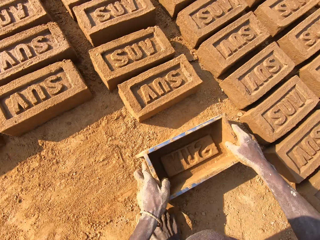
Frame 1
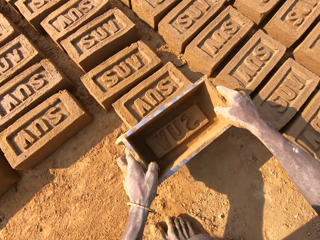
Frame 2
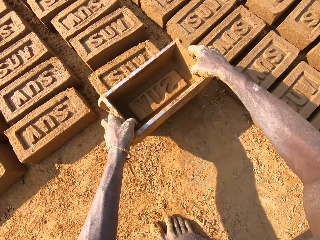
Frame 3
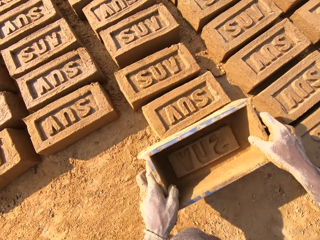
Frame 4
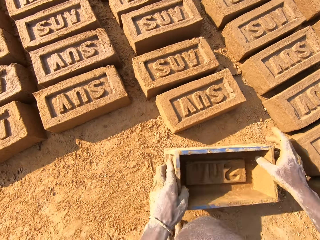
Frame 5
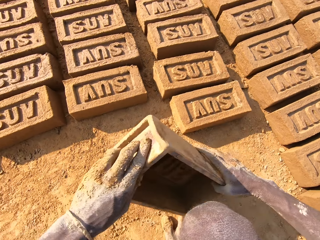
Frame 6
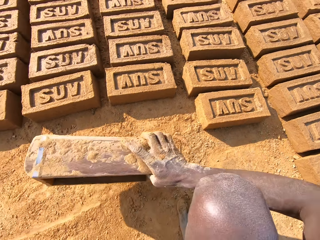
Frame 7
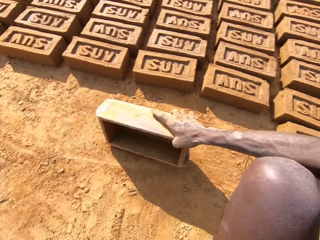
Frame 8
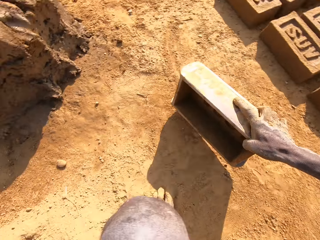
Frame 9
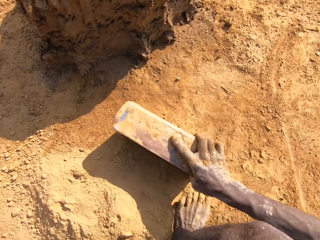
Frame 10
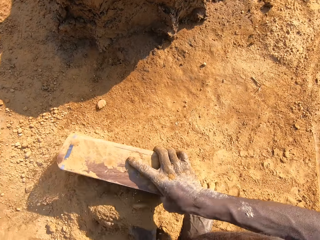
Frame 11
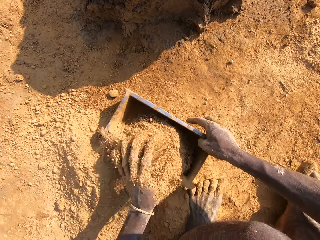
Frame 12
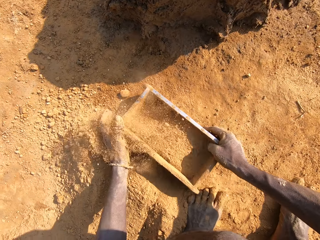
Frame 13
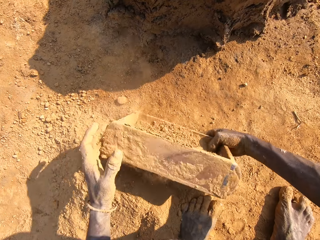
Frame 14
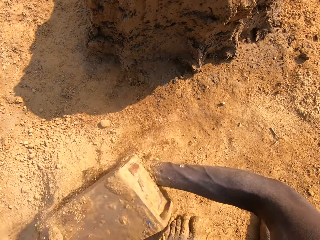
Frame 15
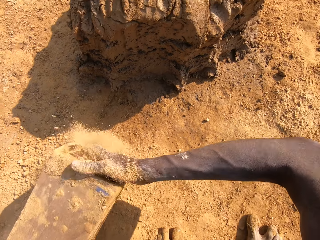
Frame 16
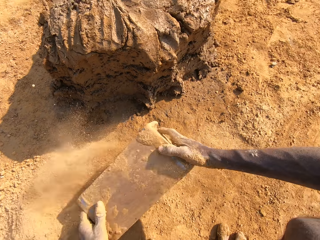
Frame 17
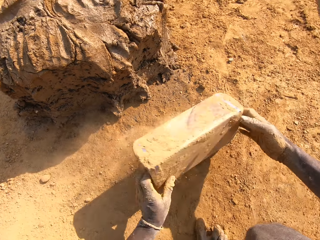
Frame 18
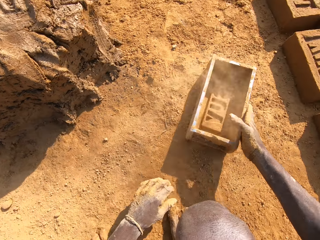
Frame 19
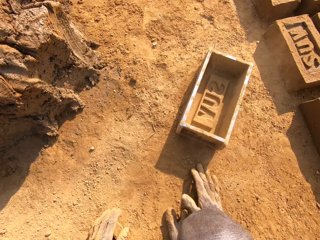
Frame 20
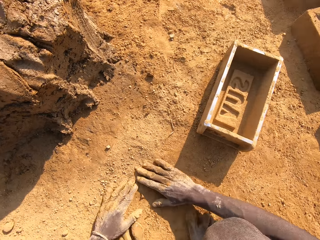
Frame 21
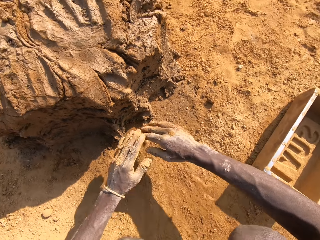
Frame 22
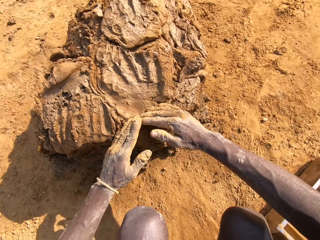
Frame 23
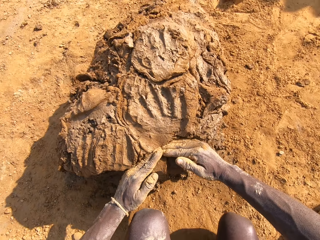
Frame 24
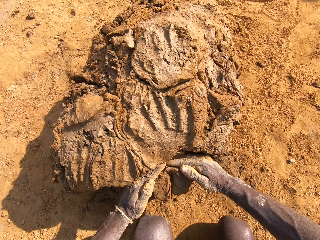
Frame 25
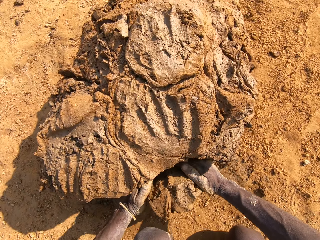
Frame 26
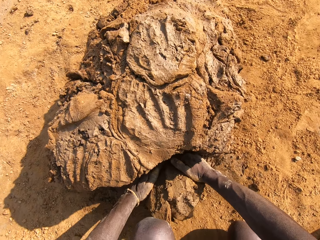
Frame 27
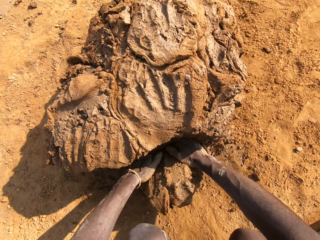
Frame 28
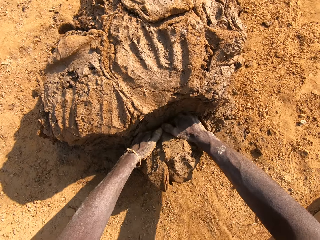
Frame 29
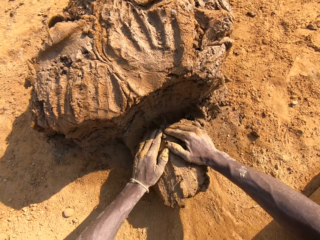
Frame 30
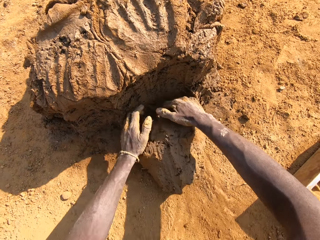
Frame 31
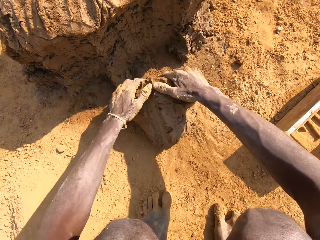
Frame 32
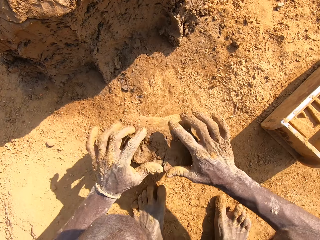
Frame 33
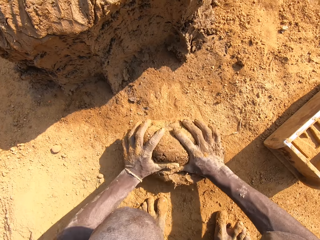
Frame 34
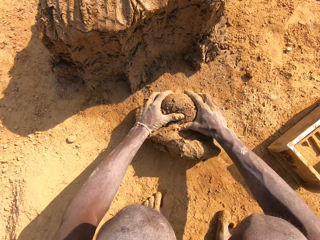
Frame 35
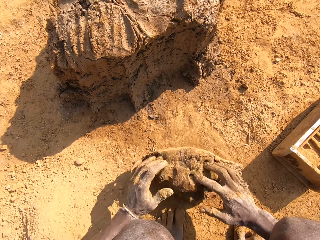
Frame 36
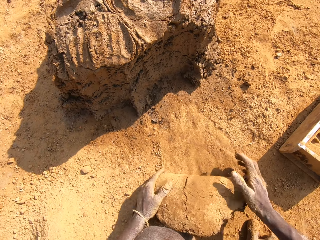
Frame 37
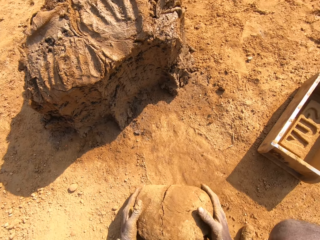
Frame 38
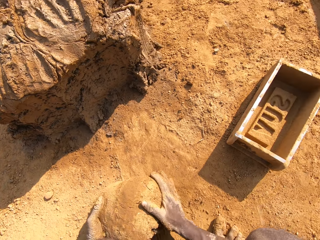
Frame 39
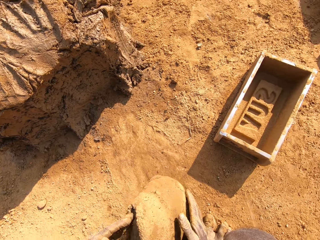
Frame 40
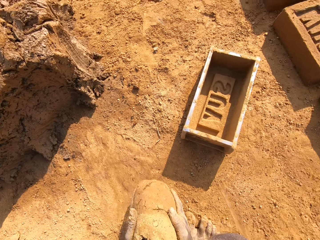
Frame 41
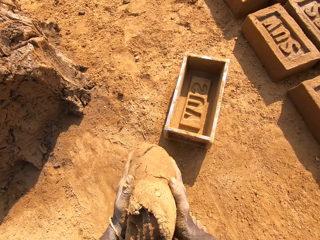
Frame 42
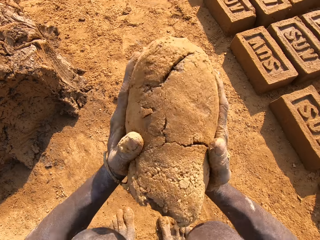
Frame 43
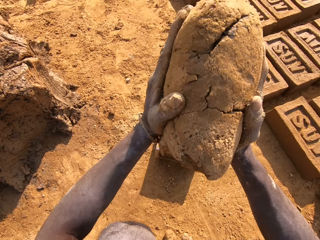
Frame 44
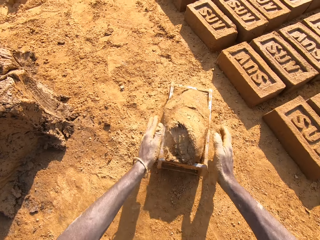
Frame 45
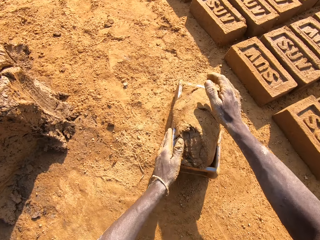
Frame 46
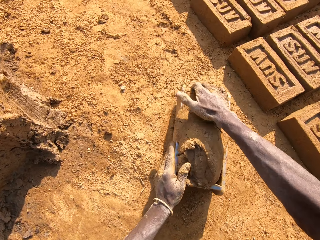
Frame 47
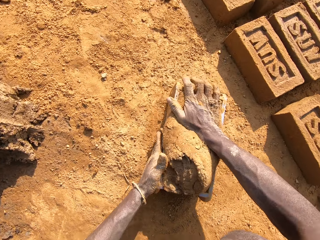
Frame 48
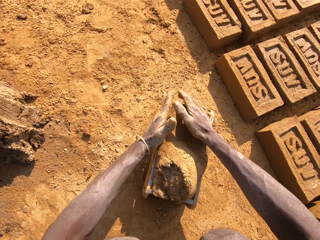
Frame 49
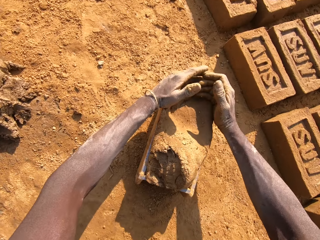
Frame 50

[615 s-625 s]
The camera wearer aligns a brick on the ground. They put sand in the brick mold. They collect soil from the ground with something. They pour the sand on the ground. They cut clay. They remove a piece of mud from something. They mold the clay on the ground. They roll the mud on the ground. They put the clay in the brick mold.

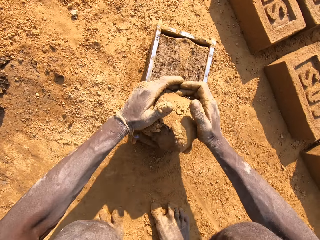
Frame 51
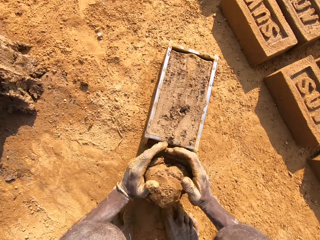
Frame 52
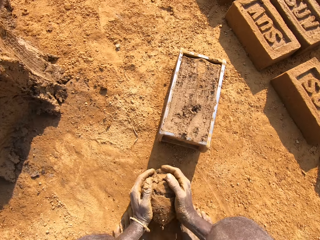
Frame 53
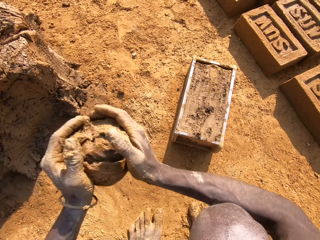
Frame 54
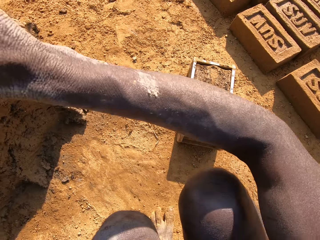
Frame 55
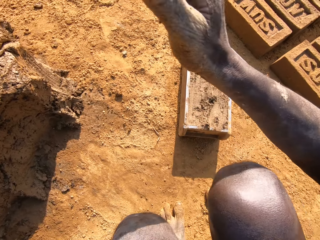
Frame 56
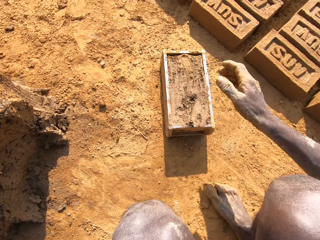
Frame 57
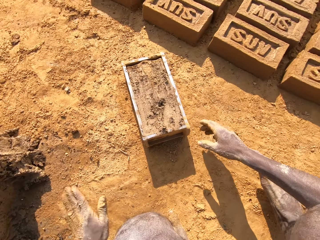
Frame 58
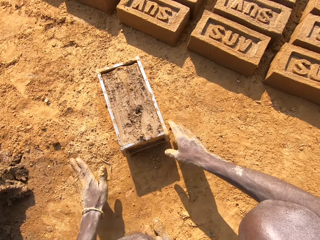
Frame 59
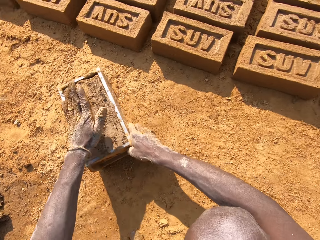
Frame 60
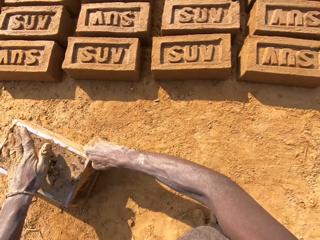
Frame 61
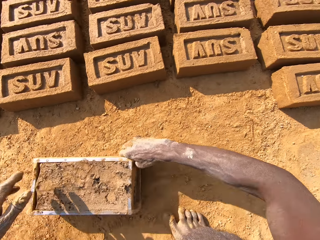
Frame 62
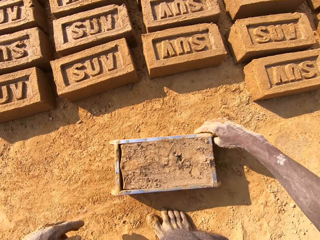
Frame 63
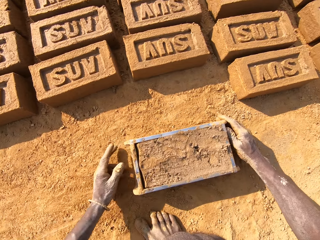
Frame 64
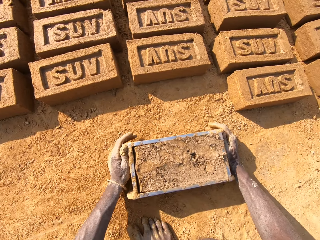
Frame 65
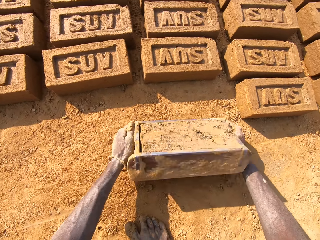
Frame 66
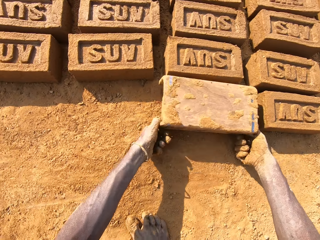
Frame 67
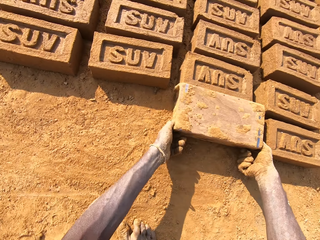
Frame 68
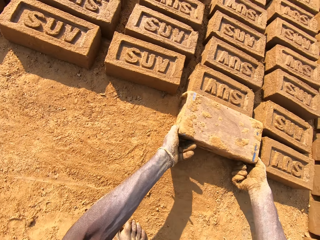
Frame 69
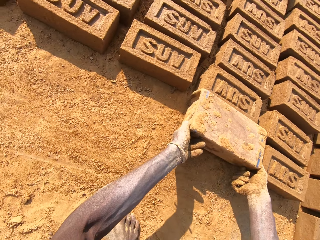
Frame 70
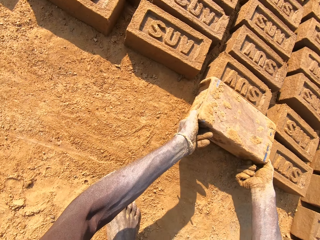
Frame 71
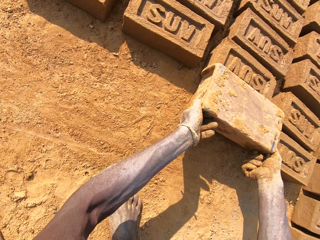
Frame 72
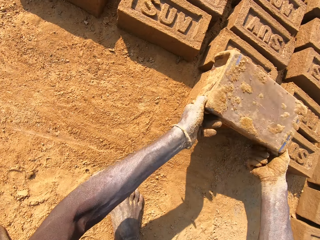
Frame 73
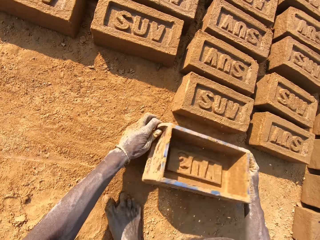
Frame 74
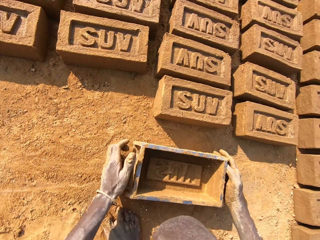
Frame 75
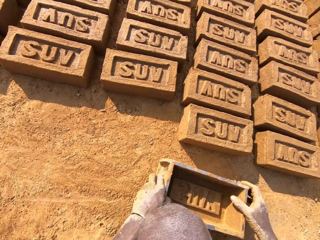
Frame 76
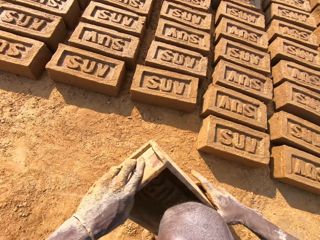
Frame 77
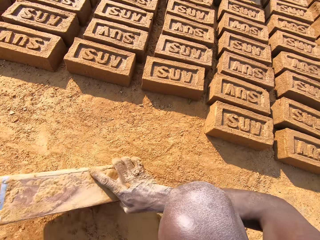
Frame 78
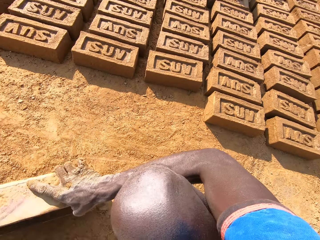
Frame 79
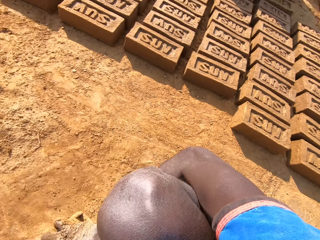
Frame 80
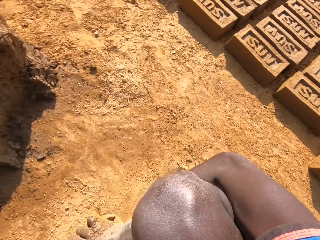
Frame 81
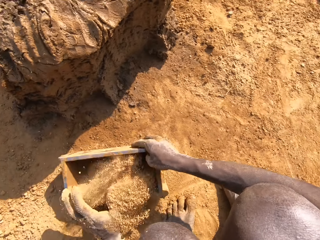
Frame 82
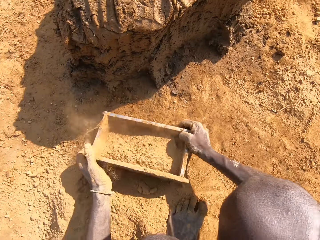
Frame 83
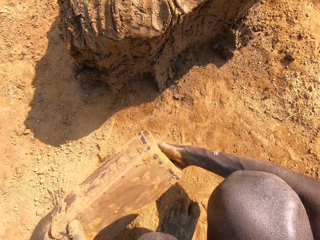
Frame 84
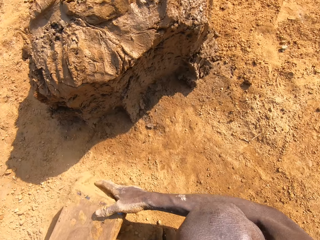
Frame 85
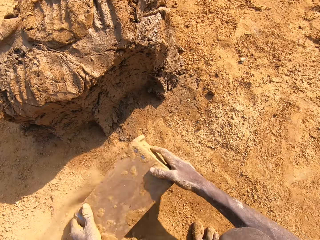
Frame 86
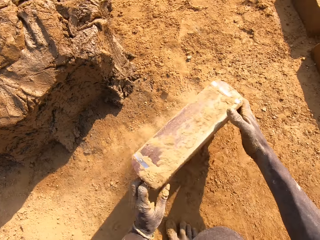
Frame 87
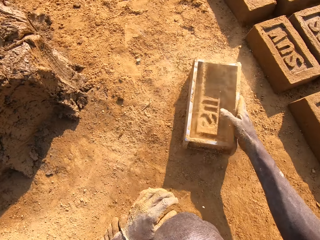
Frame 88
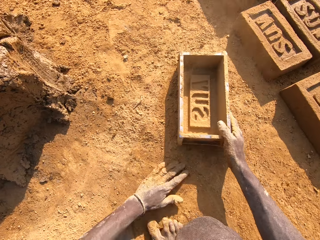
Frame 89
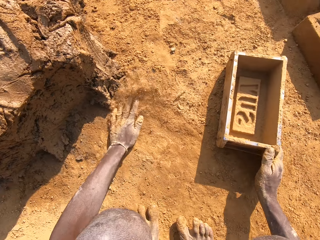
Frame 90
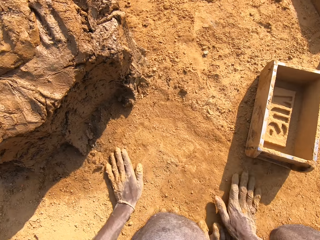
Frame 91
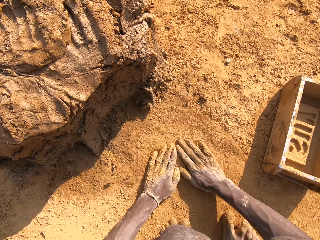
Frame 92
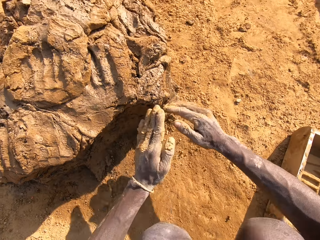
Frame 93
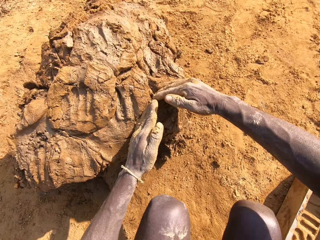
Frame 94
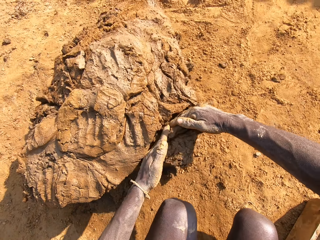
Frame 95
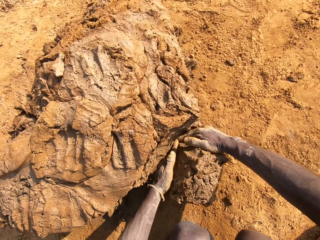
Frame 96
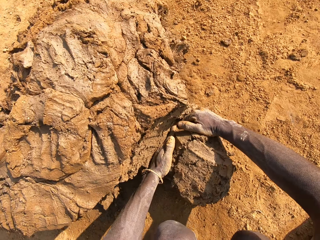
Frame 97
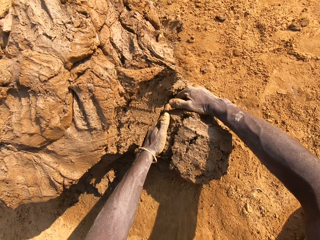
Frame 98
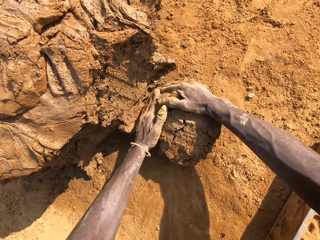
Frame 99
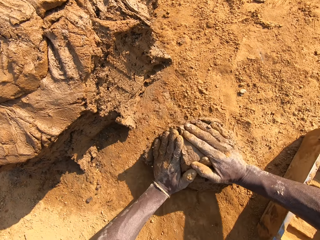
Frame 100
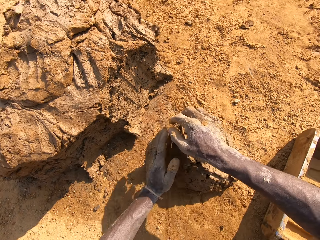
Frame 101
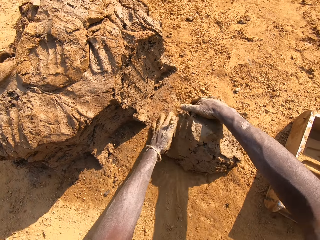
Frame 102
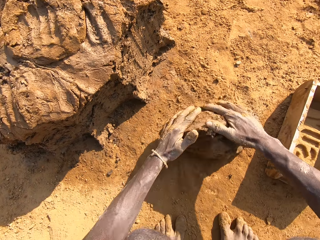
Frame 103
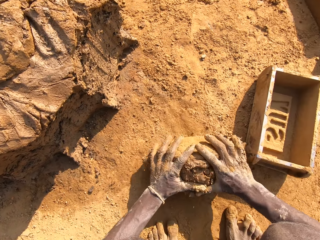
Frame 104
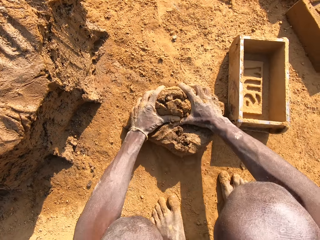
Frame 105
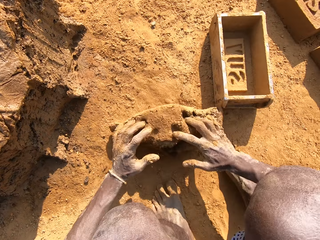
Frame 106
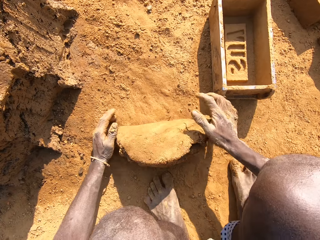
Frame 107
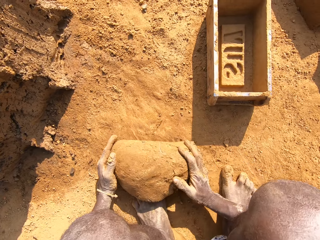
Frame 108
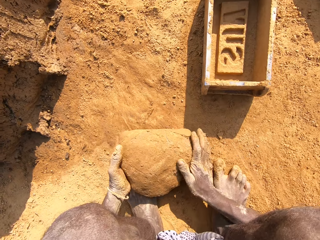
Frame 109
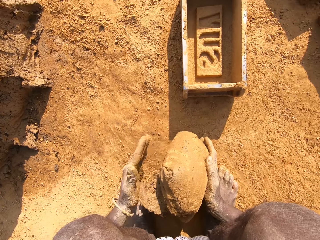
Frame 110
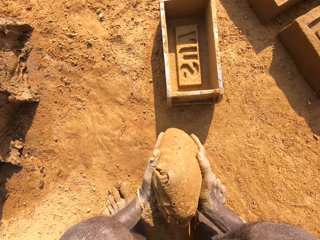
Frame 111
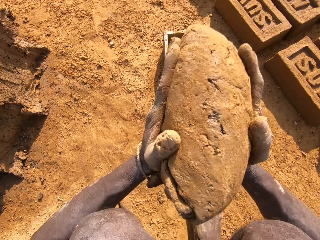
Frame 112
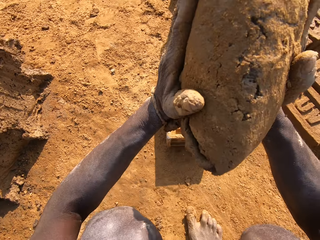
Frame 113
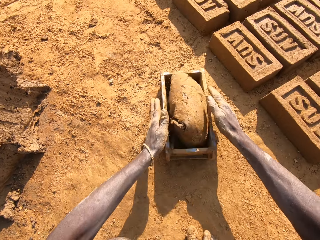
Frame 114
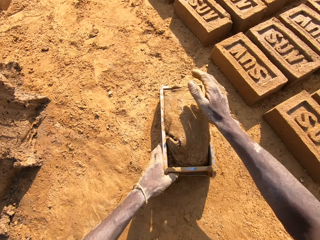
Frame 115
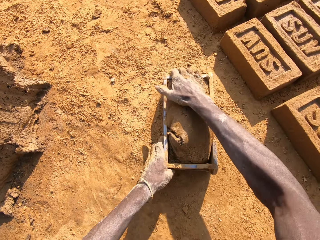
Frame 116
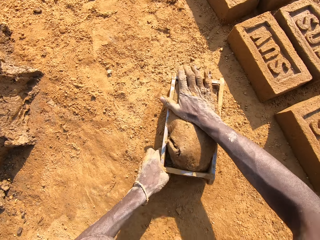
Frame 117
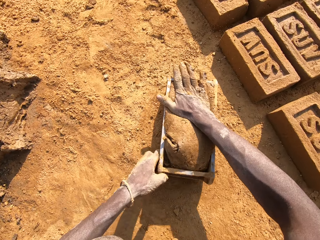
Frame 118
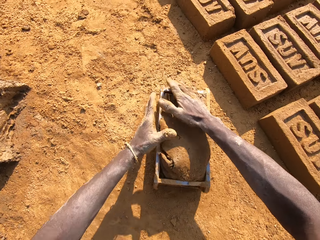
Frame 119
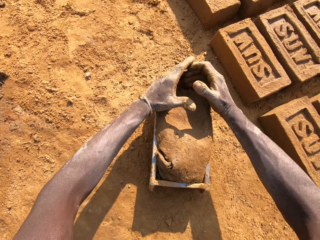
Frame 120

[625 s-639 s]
The camera wearer cuts clay. They remove a piece of mud from something. They put the clay on the heap of clay. They pick up the brick mold on the ground. They remove the mud from something. They put a brick on the ground. They put sand in the brick mold. They collect soil from the ground with something. They pour the sand on the ground. They put something on the ground. They wipe hands on the ground. They cut a piece of mud. They mold the clay on the ground. They roll the mud on the ground. They put the clay in the brick mold.
